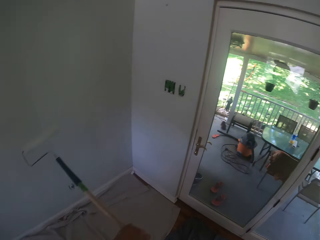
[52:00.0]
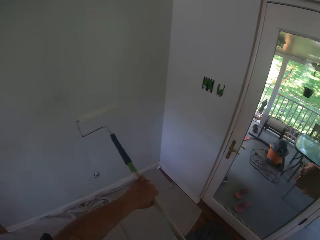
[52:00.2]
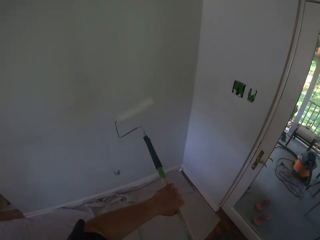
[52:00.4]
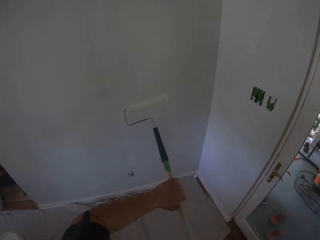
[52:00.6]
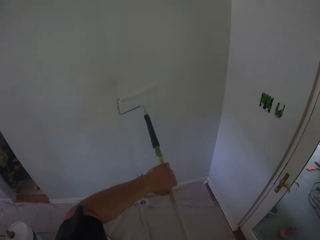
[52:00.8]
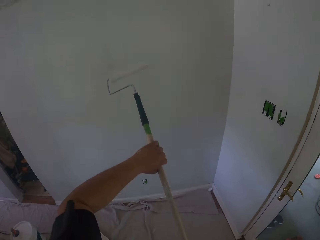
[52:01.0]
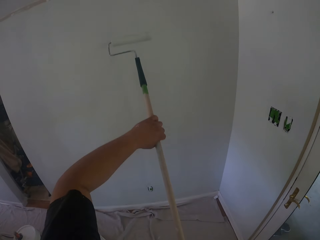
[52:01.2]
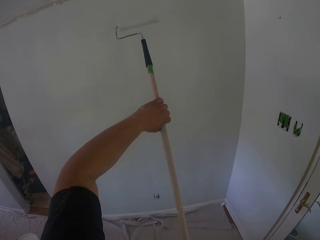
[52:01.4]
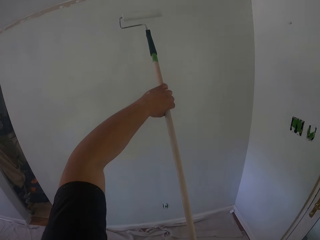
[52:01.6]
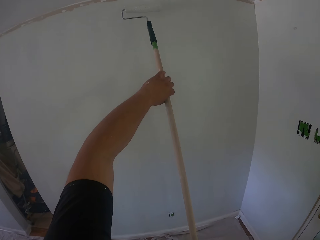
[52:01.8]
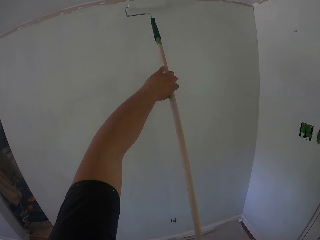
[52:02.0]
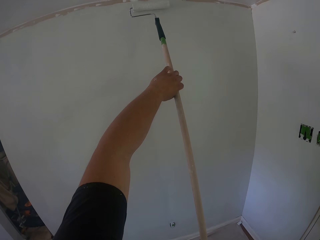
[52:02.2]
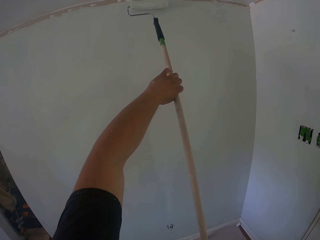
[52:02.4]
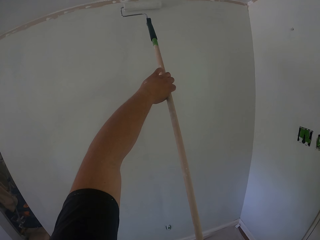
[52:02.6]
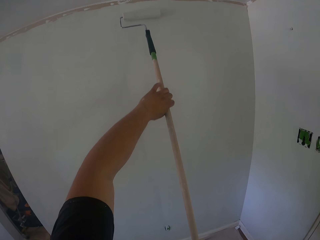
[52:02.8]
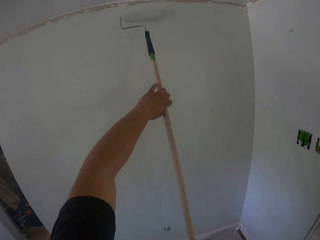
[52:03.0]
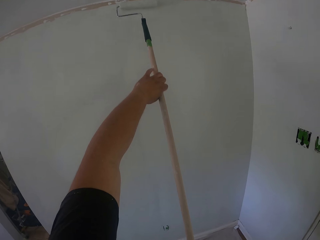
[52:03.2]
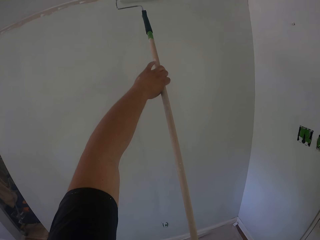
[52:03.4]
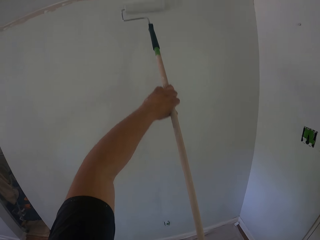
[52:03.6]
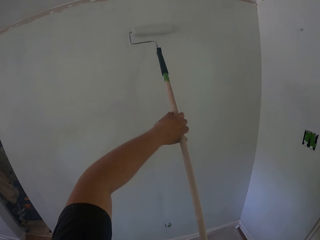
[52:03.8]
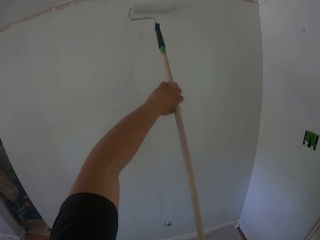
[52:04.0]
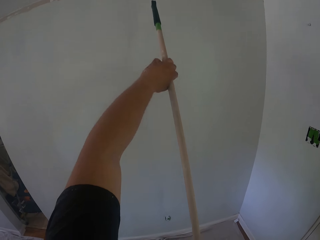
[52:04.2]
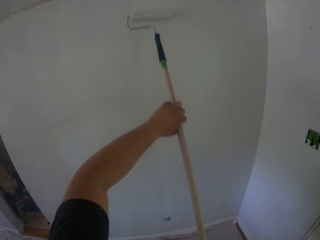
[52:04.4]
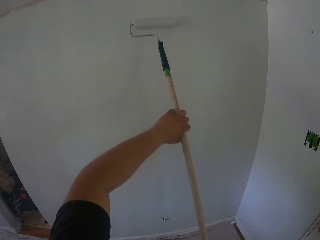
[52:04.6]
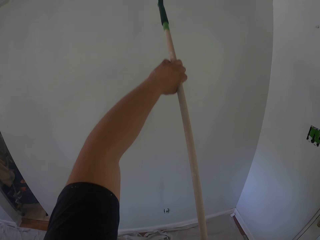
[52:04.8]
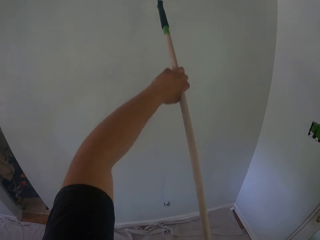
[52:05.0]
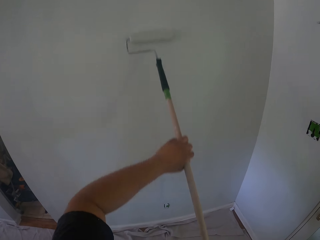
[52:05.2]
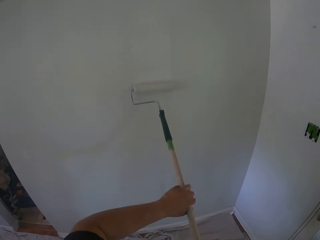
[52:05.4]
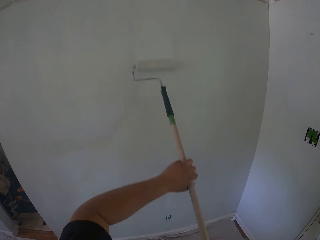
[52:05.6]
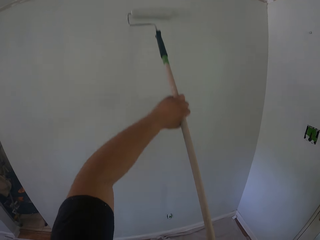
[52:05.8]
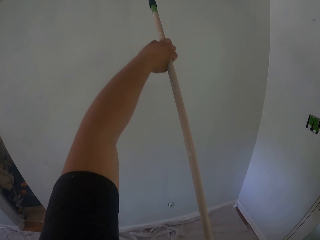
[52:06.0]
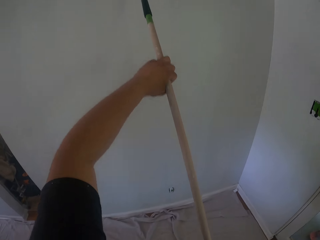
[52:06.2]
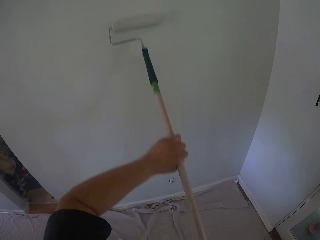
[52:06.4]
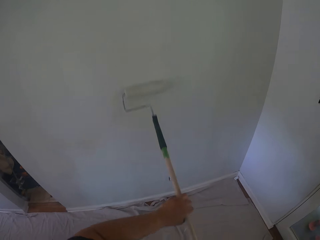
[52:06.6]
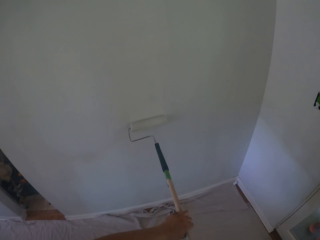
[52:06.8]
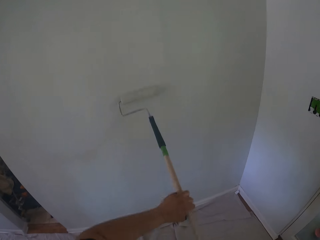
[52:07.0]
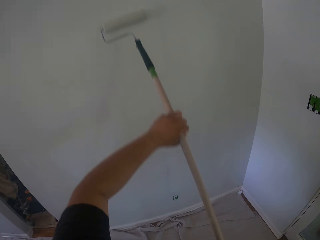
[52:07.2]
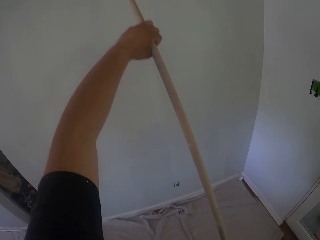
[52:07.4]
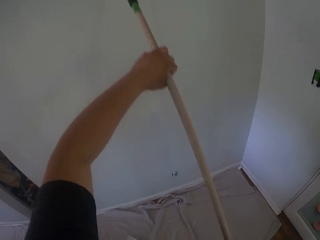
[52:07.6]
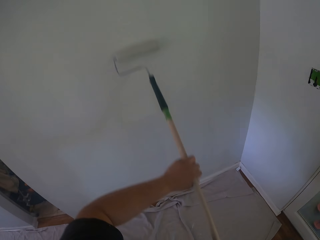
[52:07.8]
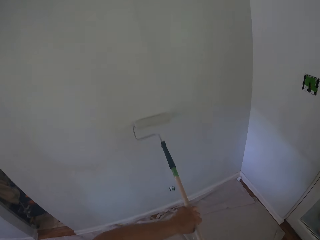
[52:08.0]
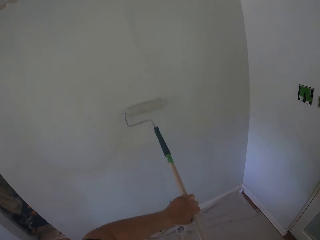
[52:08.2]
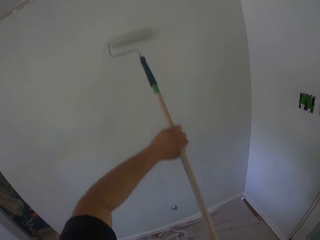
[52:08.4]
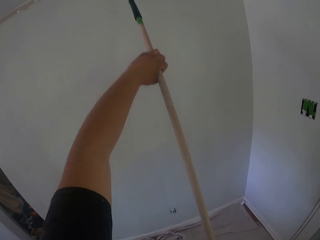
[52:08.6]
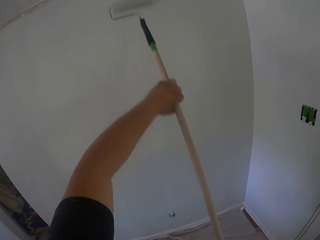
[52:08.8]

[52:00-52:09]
The camera wearer walks towards the wall. They paint the wall with the roller brush.

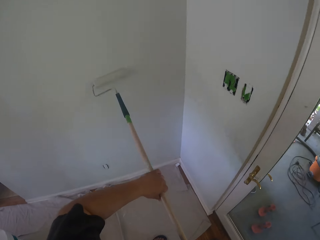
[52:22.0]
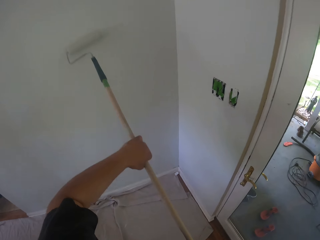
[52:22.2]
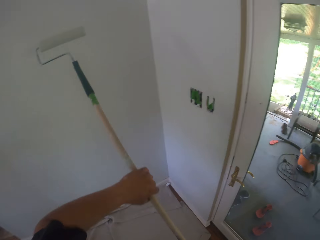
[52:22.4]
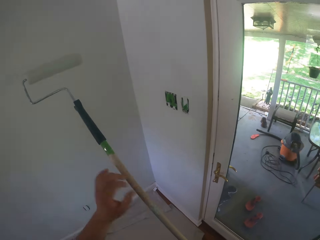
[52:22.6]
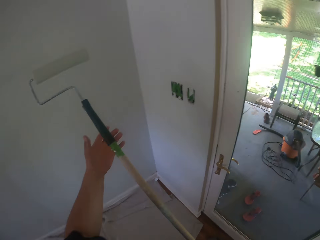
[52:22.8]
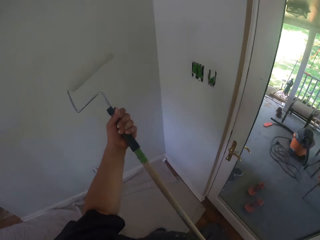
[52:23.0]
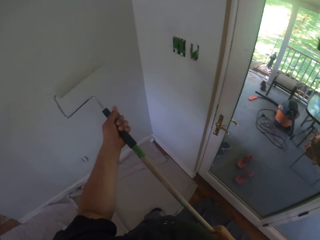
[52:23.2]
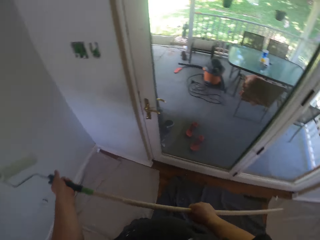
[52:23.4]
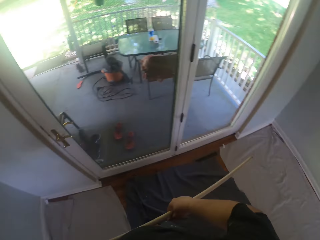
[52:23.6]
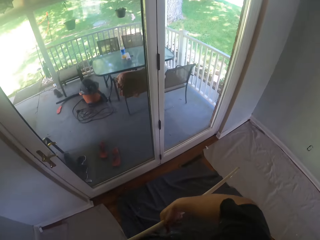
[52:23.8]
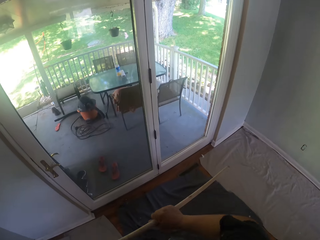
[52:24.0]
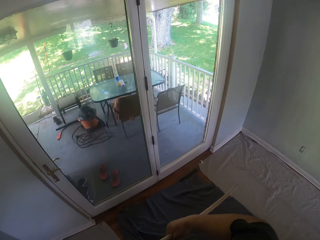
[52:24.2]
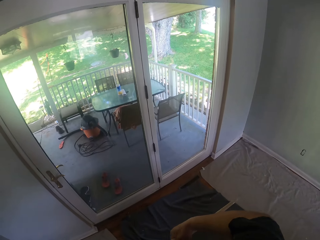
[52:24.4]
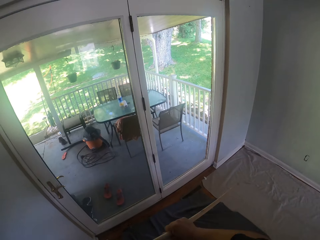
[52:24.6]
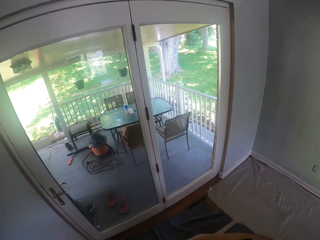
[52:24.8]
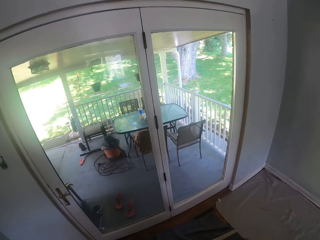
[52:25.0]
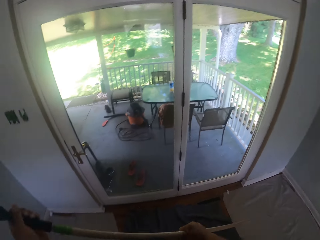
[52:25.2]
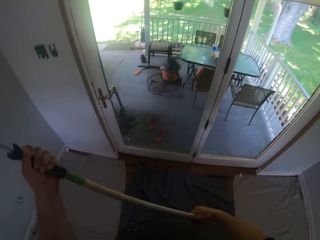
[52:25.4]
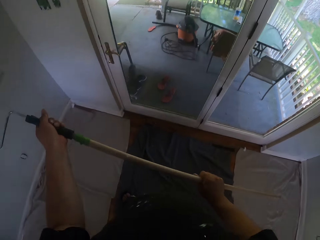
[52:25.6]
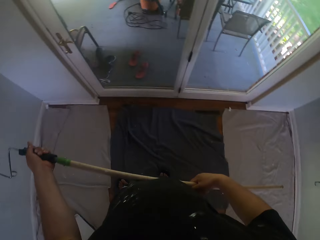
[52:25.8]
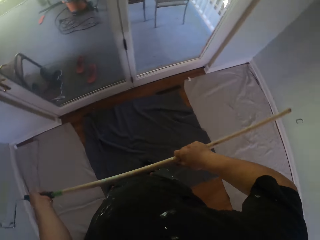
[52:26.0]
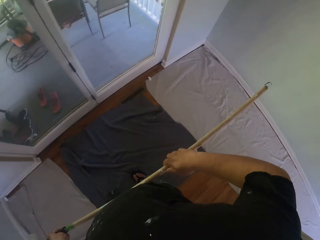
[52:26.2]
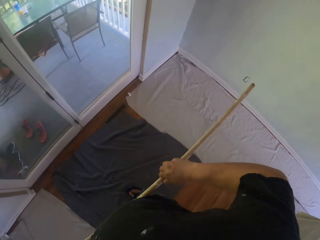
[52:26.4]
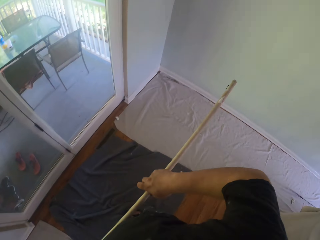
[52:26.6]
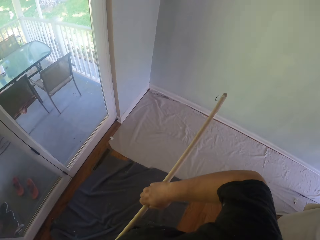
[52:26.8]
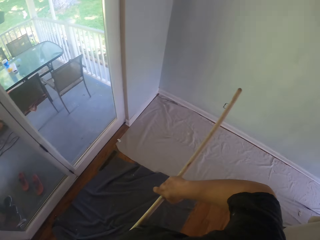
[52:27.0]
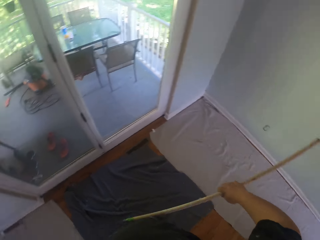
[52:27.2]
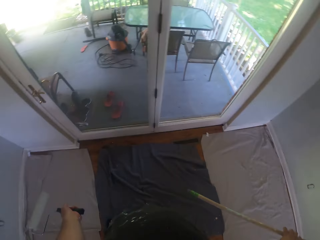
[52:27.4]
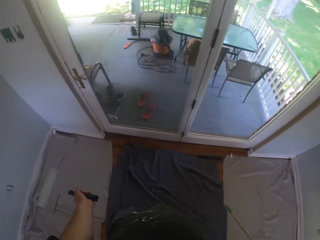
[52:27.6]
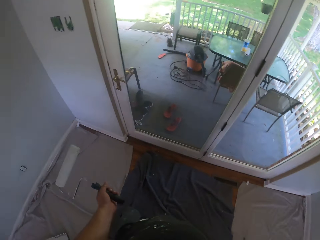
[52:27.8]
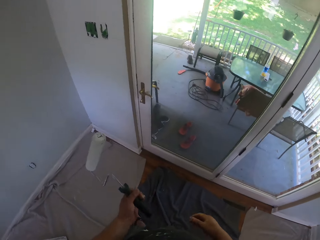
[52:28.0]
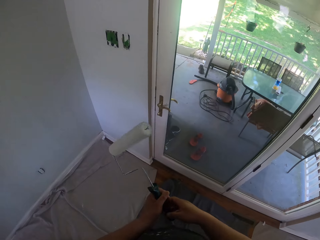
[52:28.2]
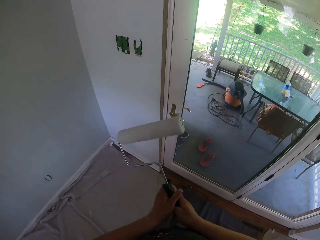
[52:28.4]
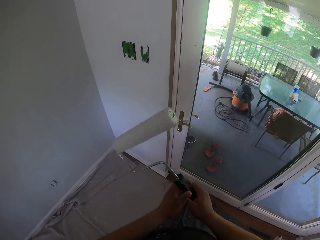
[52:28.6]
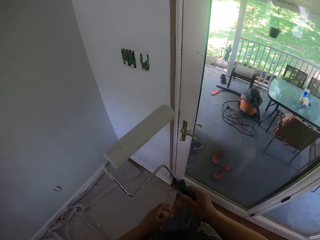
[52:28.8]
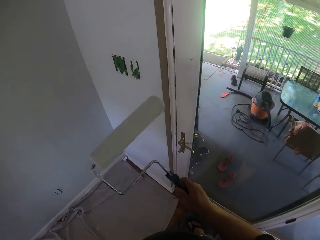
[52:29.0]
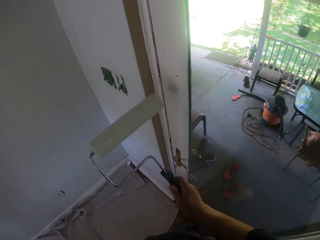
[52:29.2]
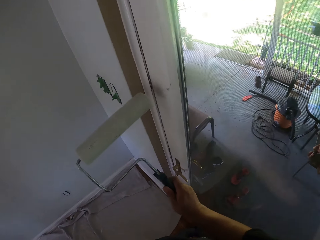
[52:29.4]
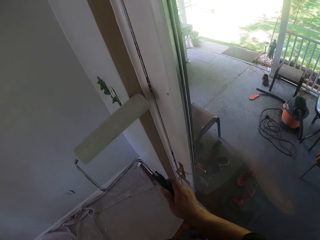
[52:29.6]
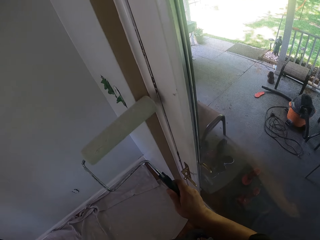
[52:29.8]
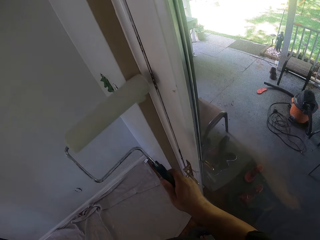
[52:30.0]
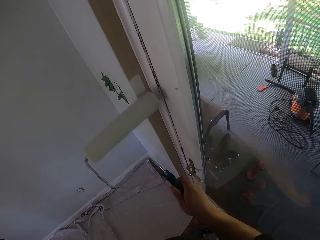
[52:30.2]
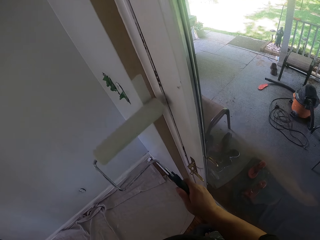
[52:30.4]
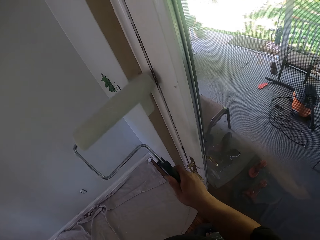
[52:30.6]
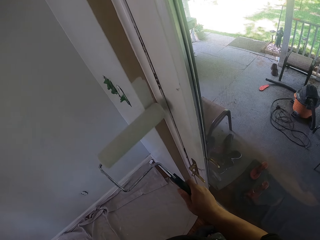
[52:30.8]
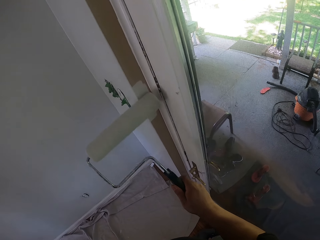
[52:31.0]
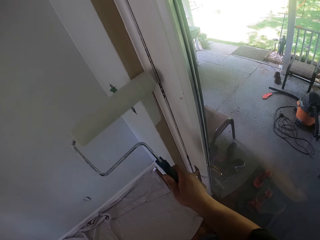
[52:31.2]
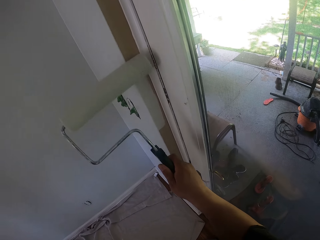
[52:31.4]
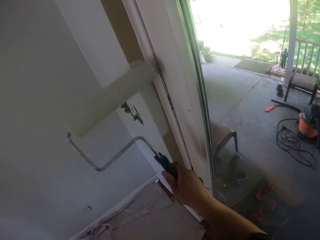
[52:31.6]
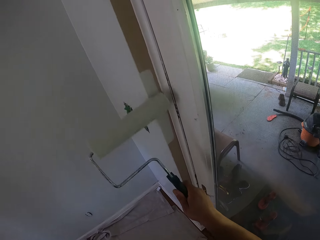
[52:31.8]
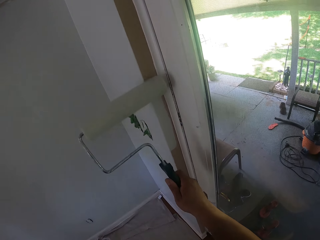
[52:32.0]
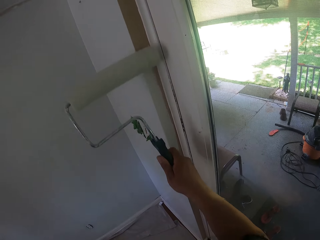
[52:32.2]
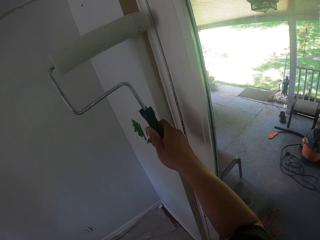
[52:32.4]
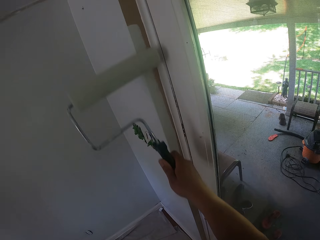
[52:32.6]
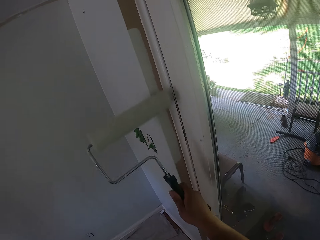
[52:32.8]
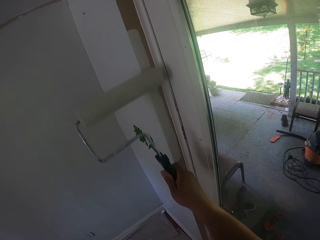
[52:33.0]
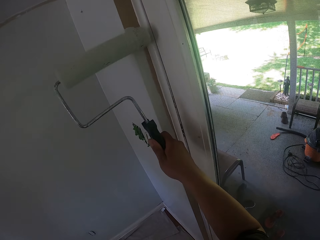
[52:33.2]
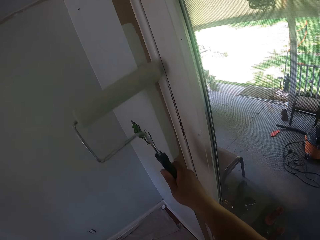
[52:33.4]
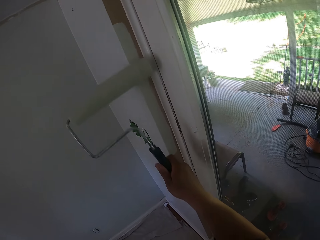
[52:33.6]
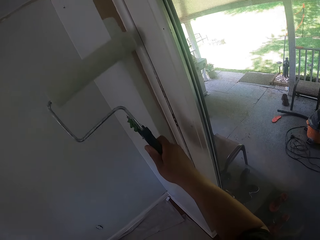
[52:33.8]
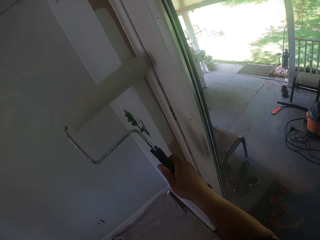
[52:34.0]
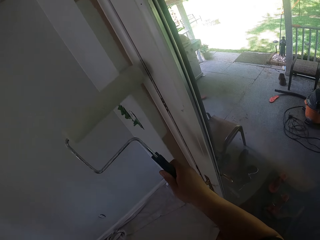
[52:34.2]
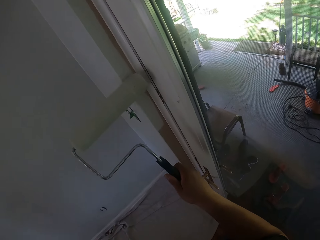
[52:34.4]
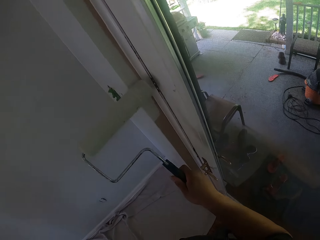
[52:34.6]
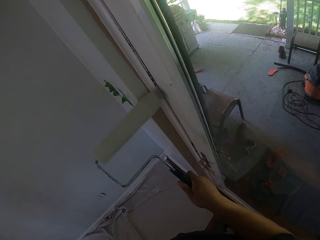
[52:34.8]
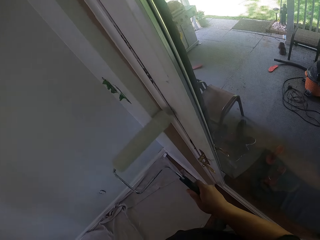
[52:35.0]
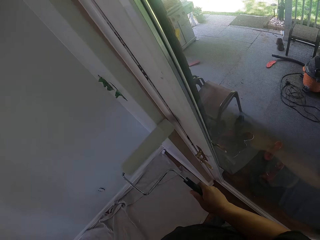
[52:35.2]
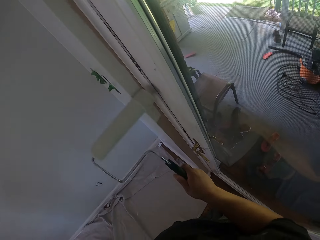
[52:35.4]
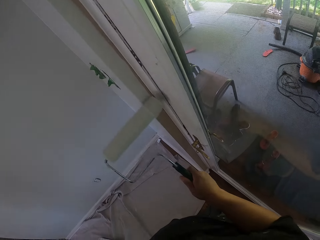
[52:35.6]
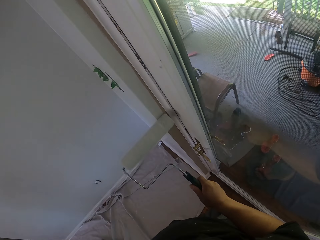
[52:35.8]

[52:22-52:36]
The camera wearer turns the roller. They remove the stick from the roller brush. They look around. They separate the roller. They hold the roller. They paint the wall with the roller brush.
